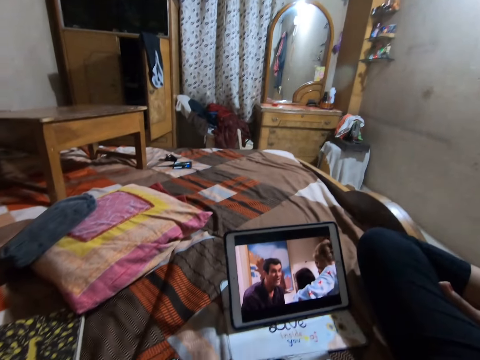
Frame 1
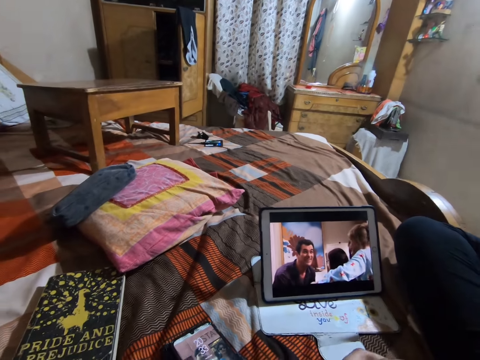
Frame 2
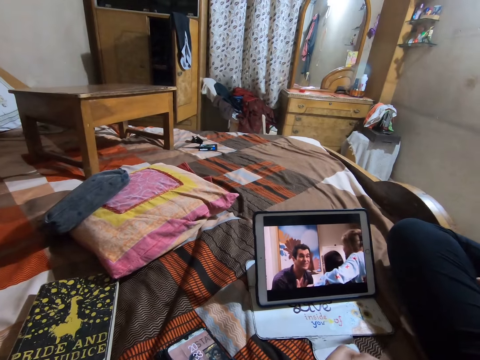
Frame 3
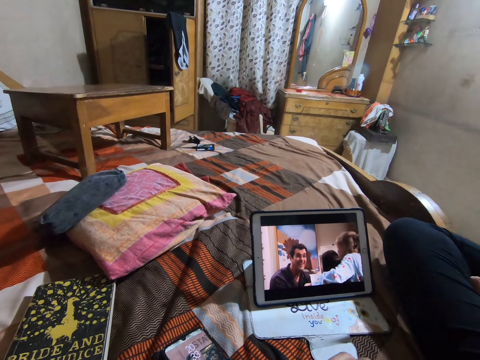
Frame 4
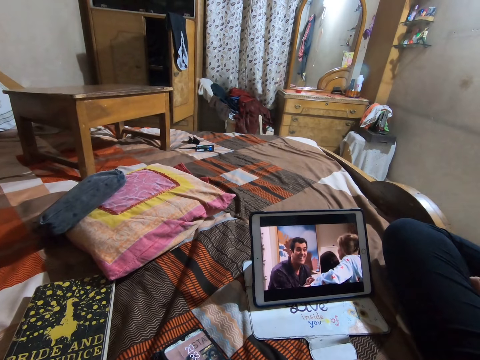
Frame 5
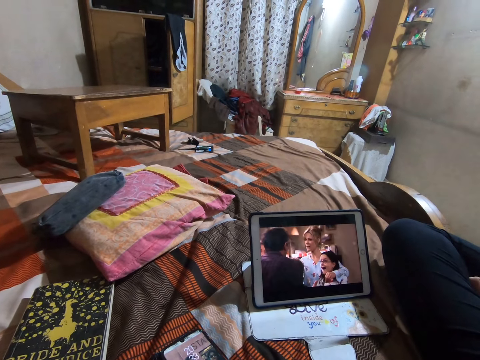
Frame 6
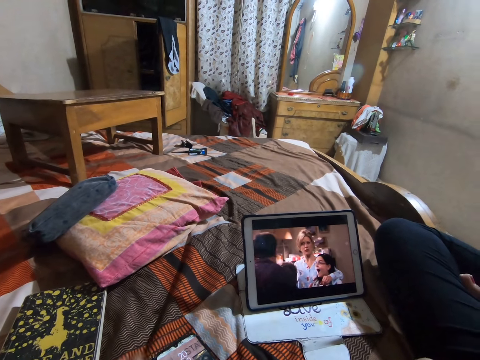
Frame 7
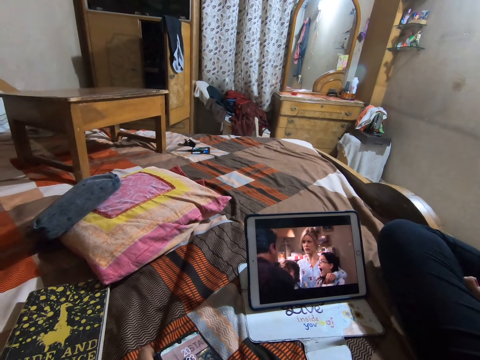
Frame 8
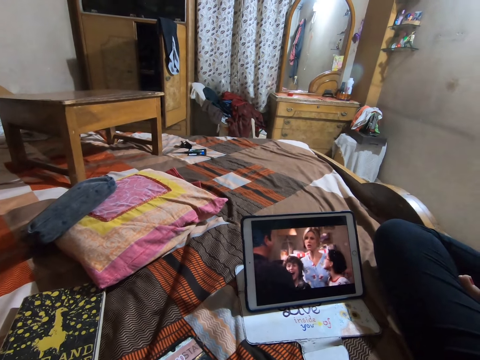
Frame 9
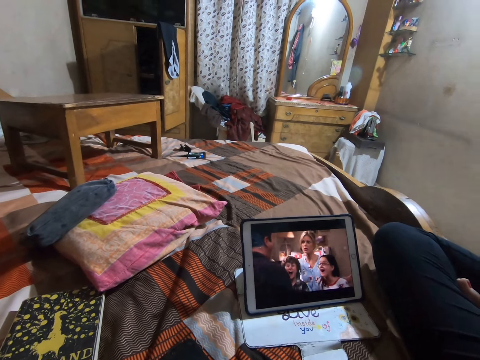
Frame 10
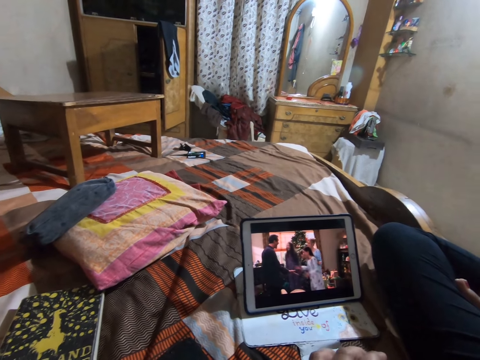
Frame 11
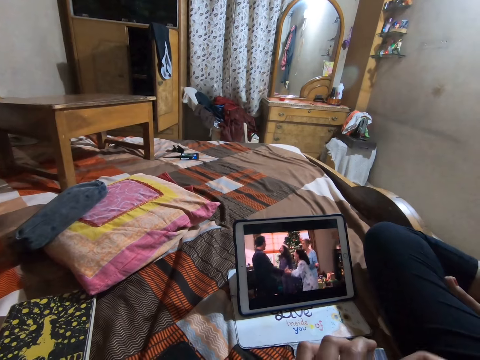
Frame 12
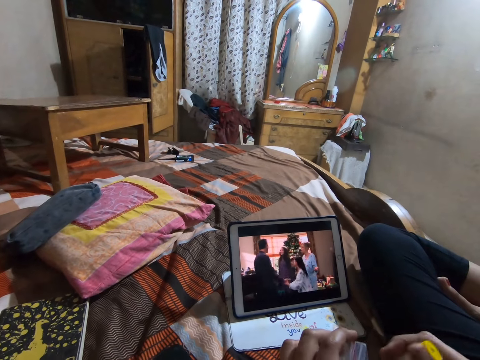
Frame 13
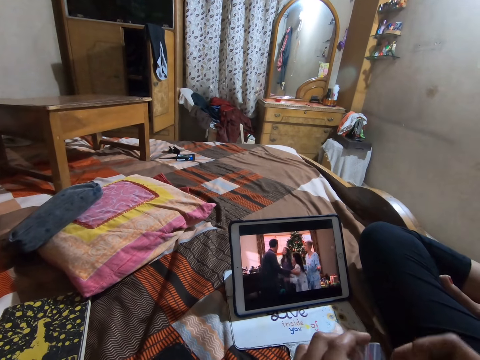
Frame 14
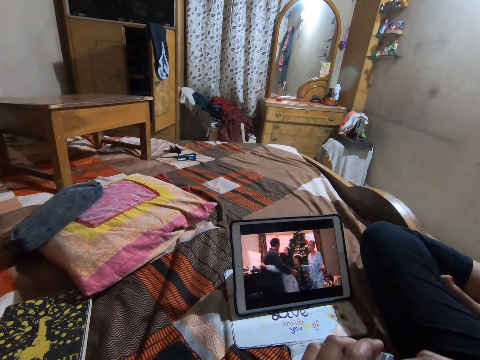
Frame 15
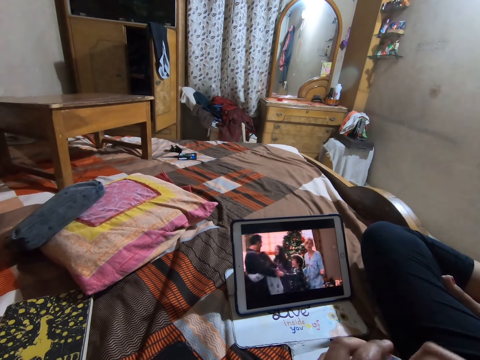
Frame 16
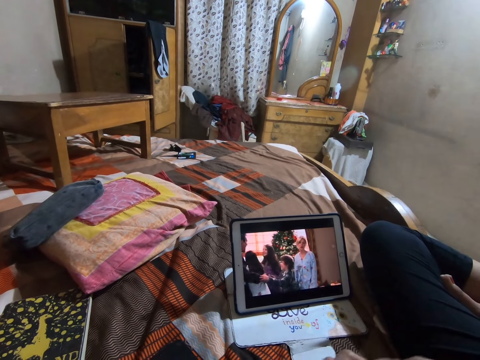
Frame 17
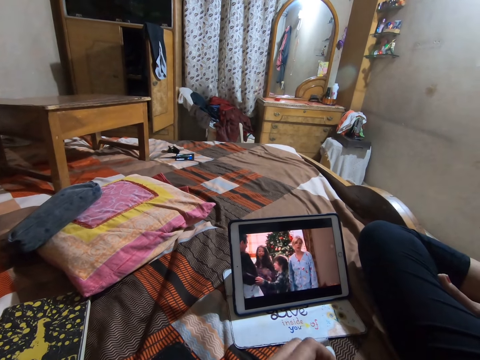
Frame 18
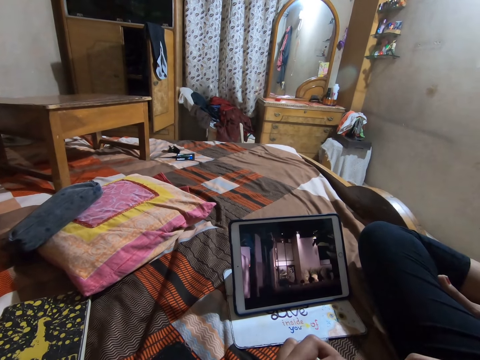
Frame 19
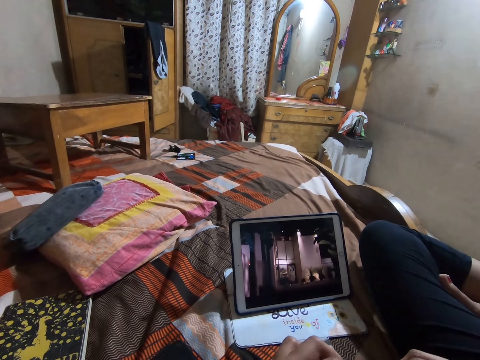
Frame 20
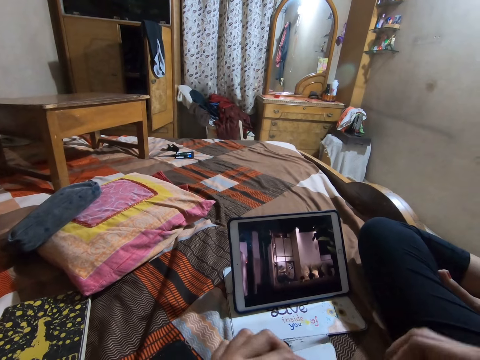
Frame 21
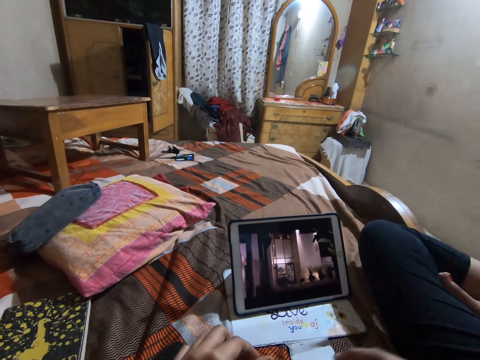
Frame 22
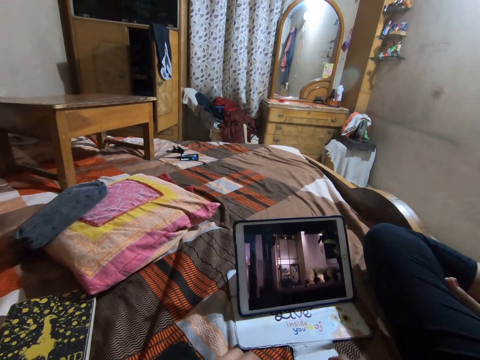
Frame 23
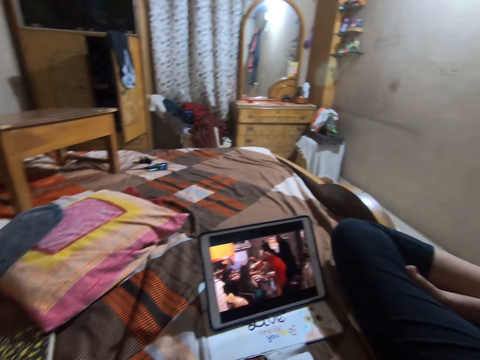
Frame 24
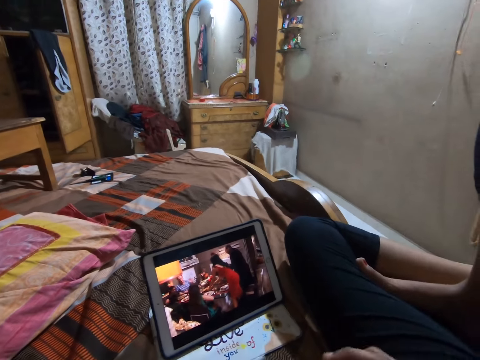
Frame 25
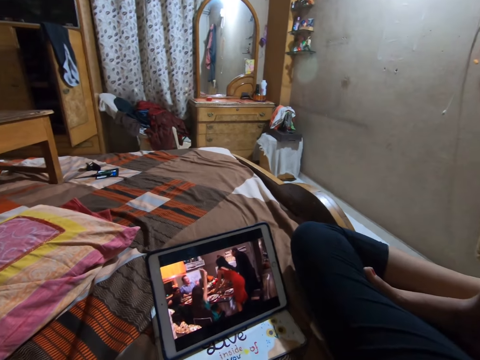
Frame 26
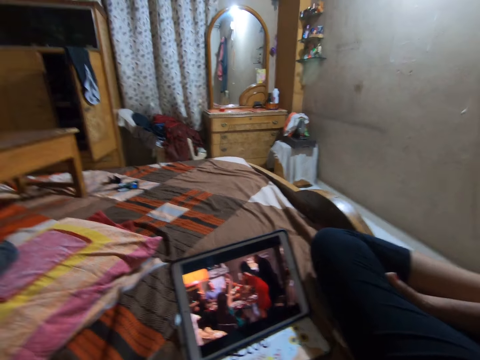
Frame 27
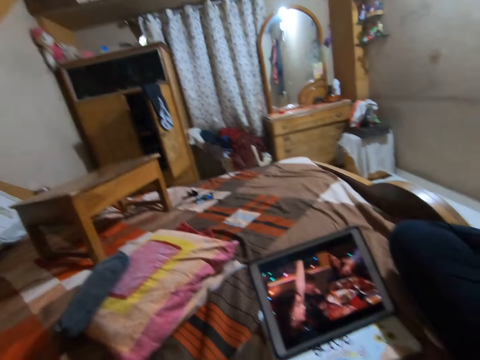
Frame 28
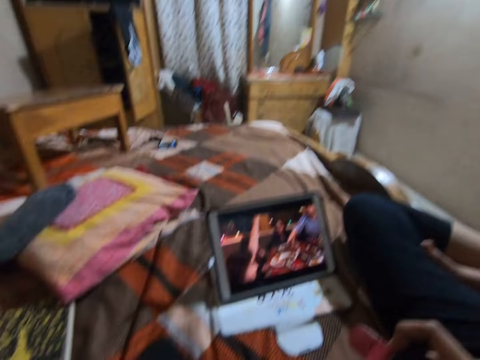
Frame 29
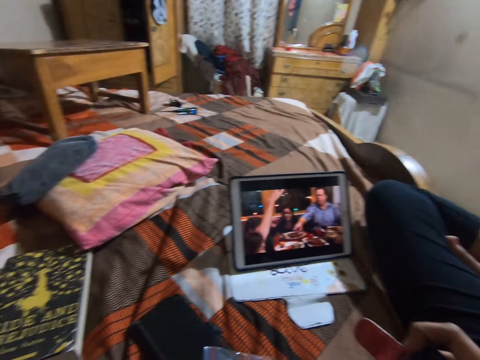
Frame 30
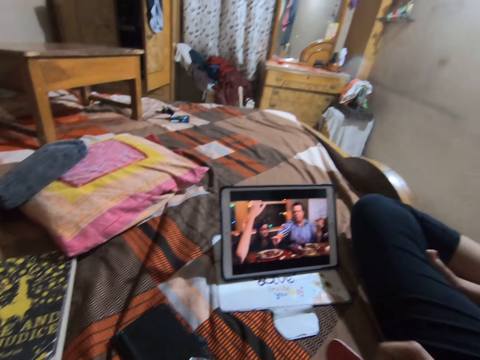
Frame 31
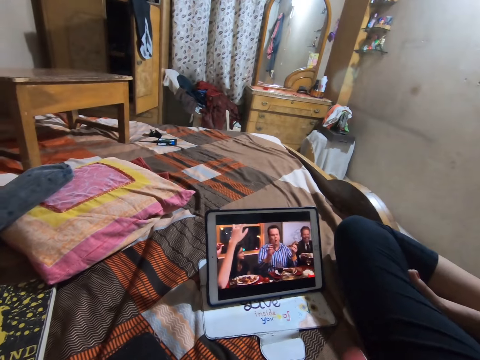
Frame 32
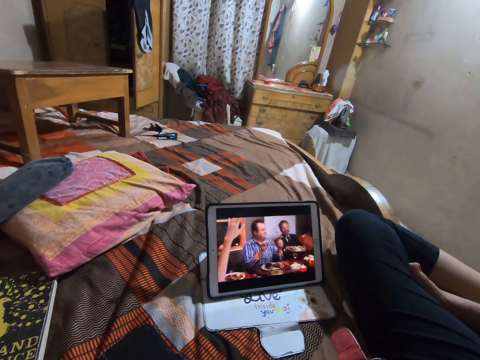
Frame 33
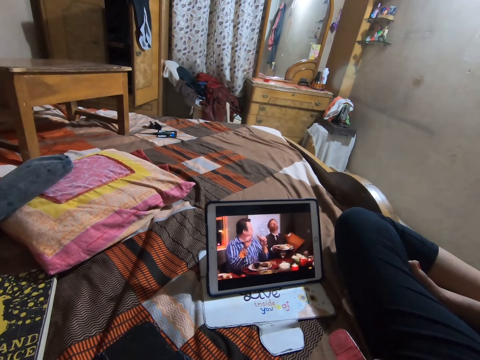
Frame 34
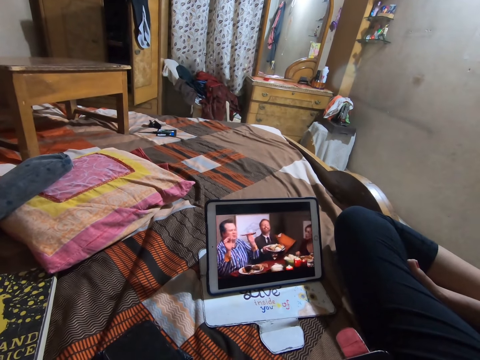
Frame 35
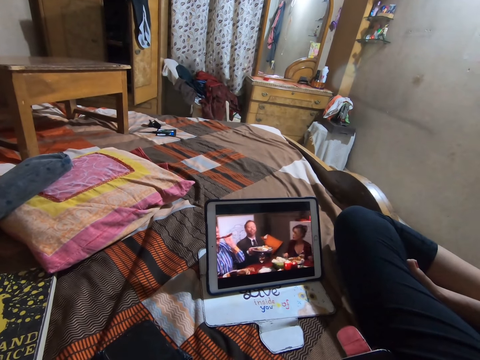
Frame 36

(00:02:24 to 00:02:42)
The camera wearer watches on a tablet. They move both hands. They watch on the tablet. They pull a paper. They watch on the tablet. They press the phone. They hold something. They watch on the tablet.

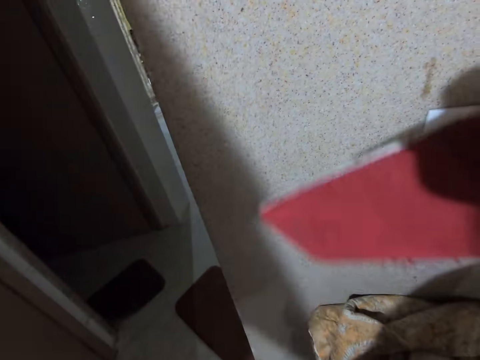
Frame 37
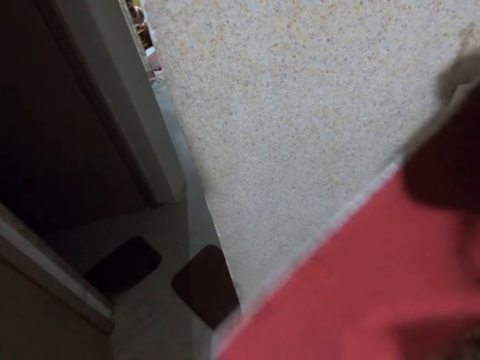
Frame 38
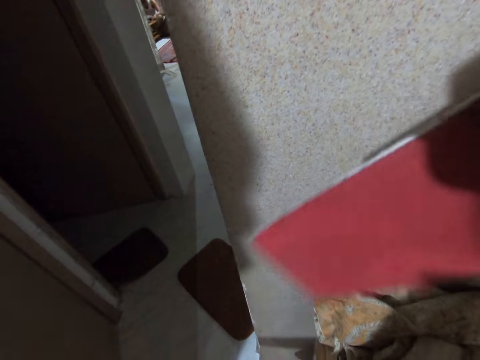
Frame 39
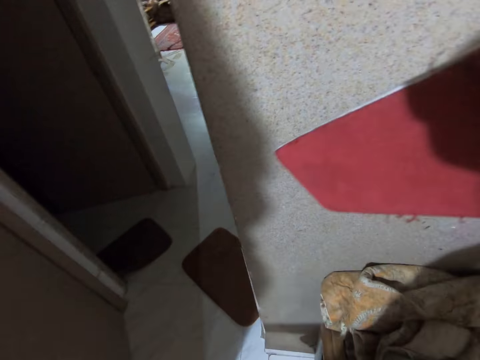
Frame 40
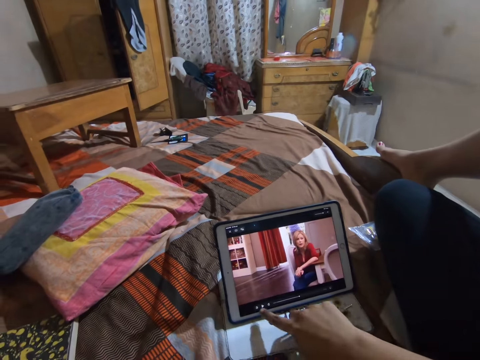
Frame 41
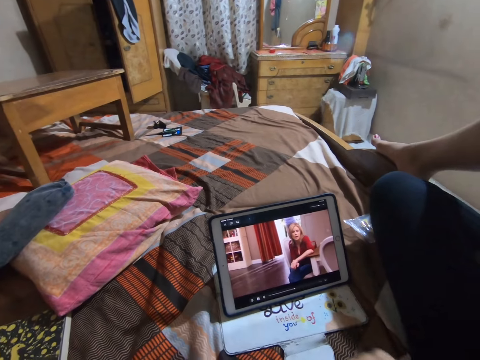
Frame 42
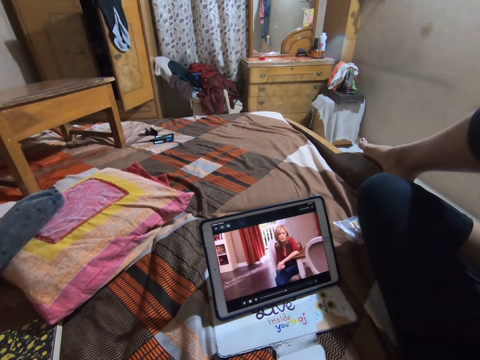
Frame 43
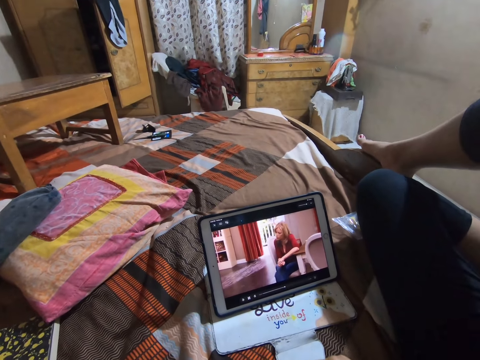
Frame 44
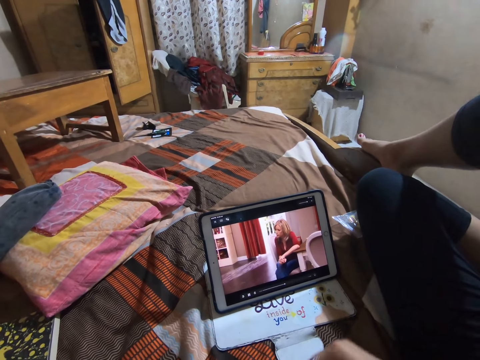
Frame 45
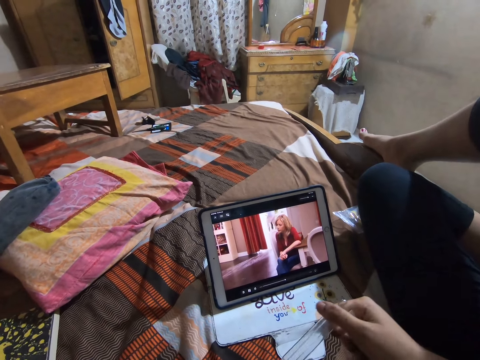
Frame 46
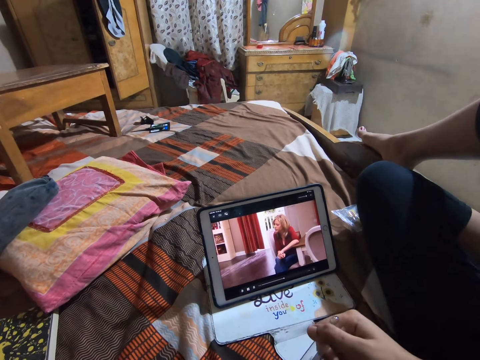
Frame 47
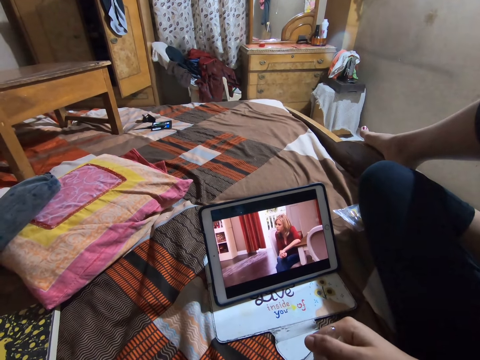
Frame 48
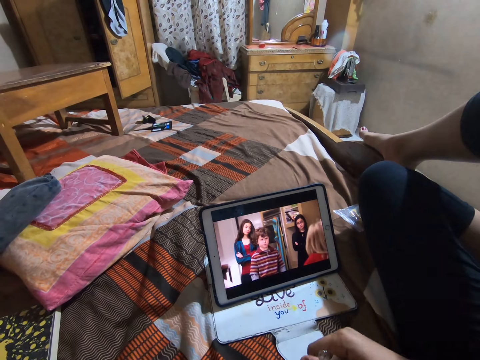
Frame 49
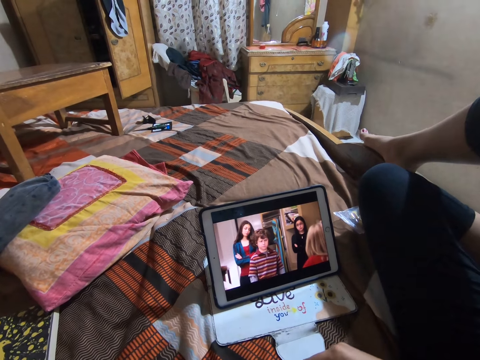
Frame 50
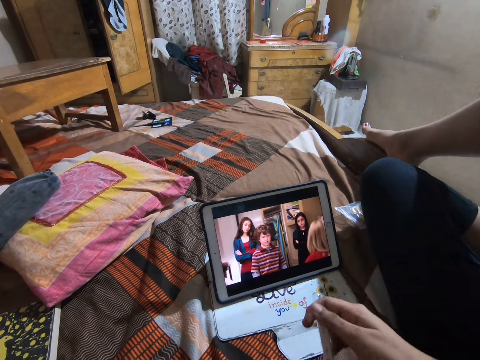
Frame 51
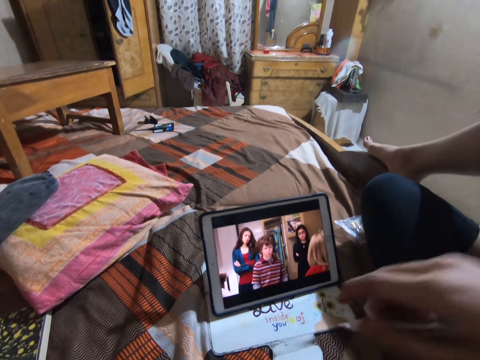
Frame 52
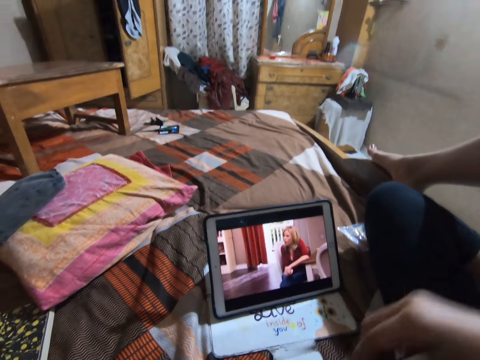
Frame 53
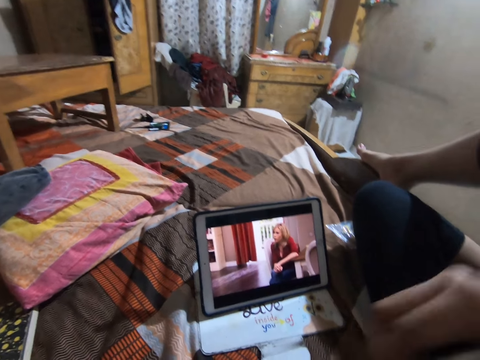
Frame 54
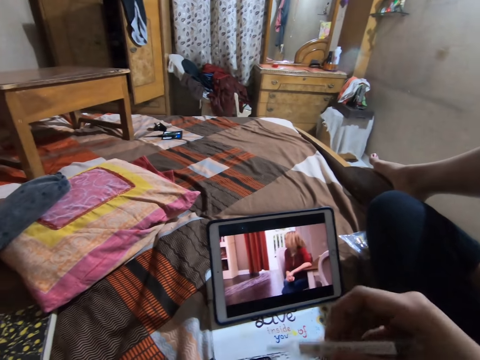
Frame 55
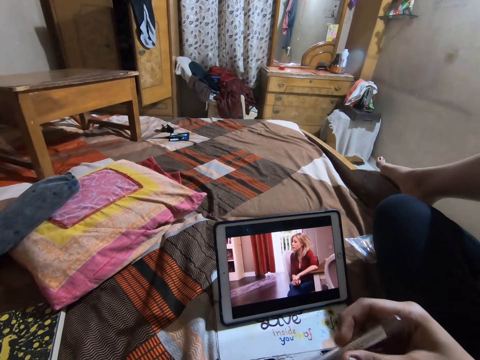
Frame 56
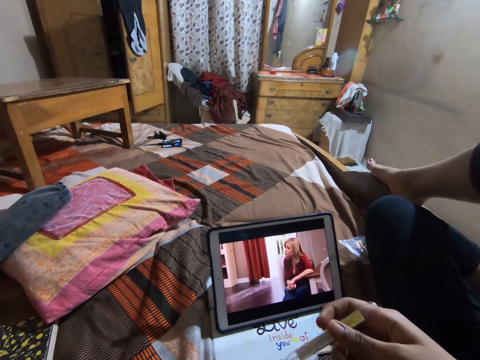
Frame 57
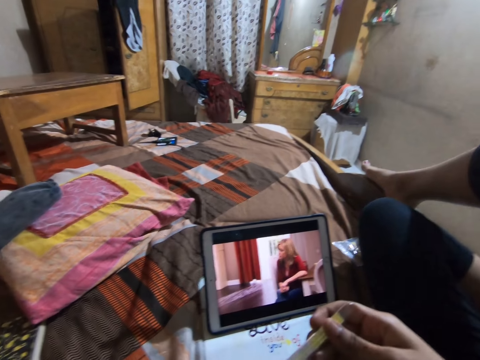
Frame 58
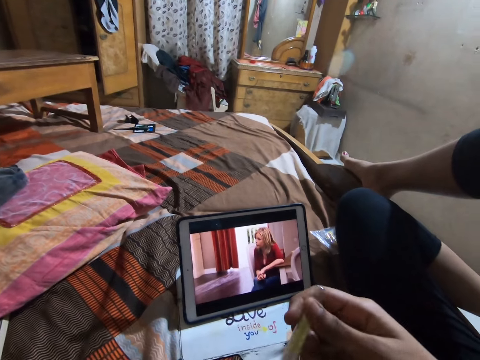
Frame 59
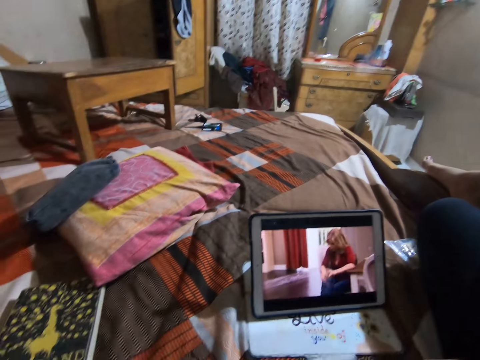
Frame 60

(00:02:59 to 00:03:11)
The camera wearer lifts something. They look around. They operate a tablet. They pull back the right hand. They watch on the tablet. They shake something. They lift something. They watch on the tablet. They look at something.
